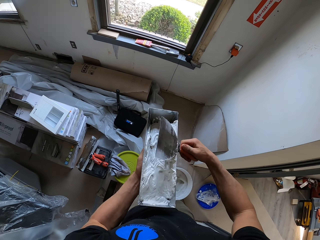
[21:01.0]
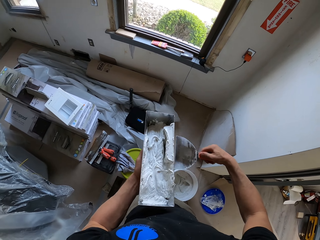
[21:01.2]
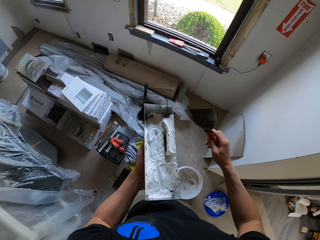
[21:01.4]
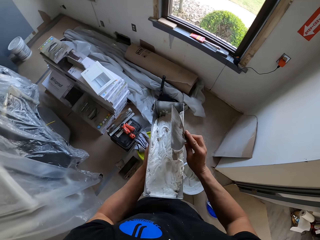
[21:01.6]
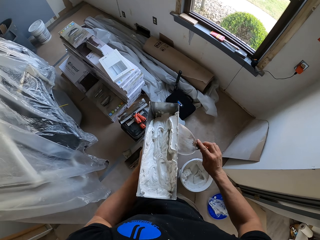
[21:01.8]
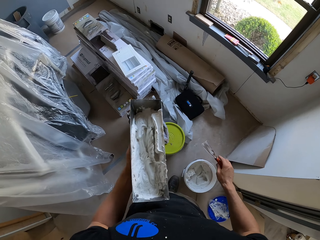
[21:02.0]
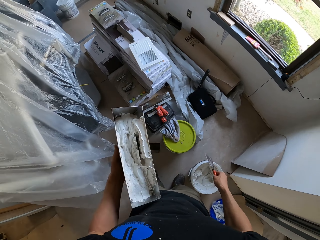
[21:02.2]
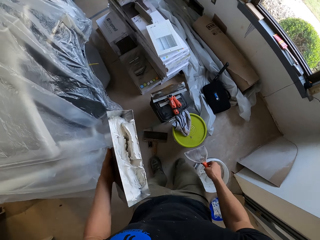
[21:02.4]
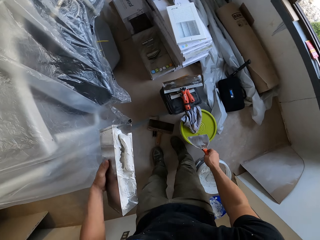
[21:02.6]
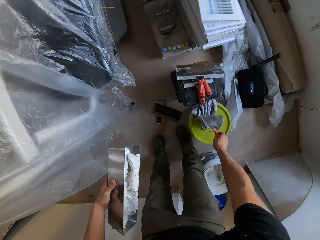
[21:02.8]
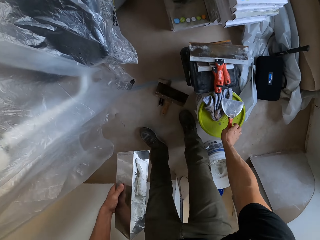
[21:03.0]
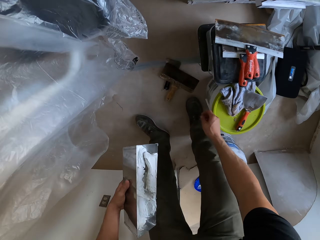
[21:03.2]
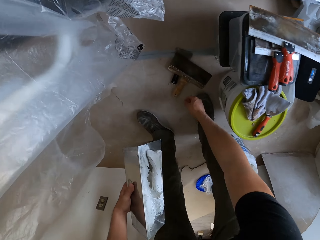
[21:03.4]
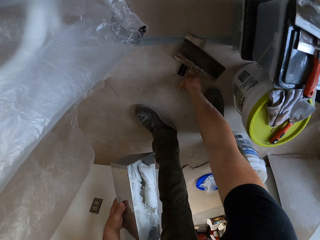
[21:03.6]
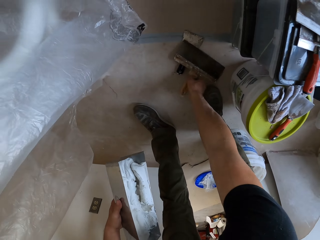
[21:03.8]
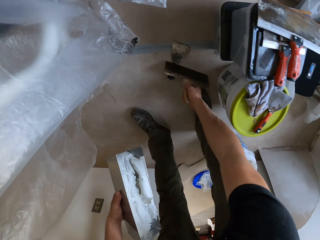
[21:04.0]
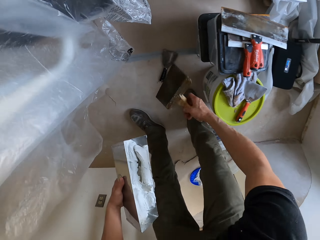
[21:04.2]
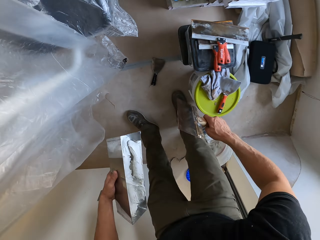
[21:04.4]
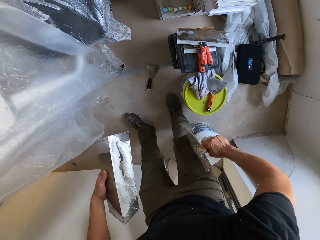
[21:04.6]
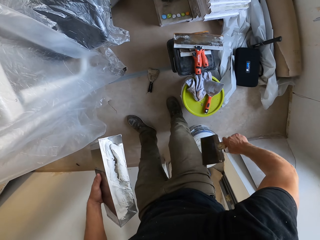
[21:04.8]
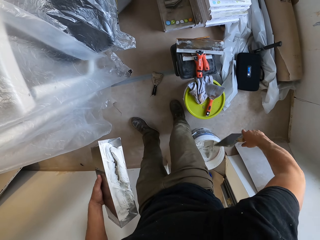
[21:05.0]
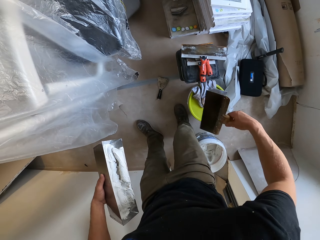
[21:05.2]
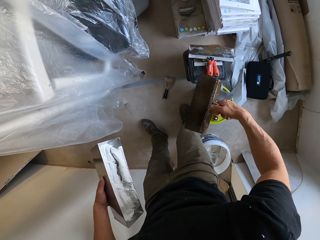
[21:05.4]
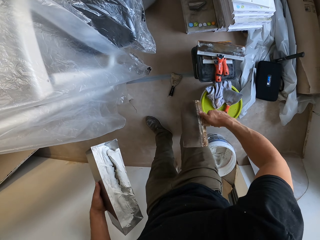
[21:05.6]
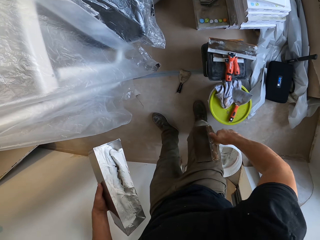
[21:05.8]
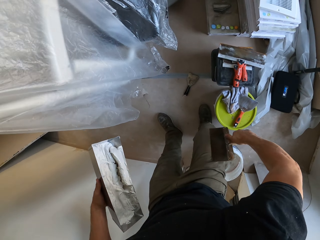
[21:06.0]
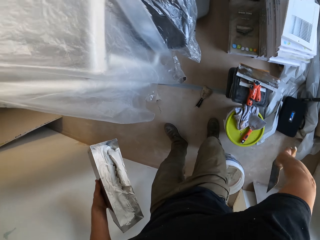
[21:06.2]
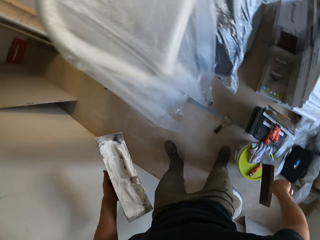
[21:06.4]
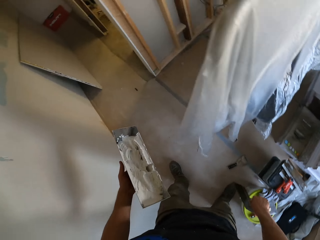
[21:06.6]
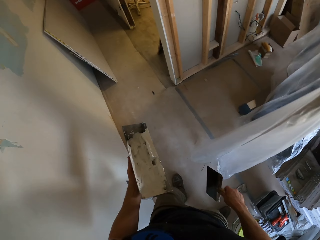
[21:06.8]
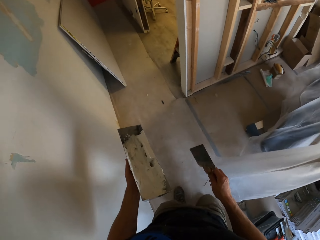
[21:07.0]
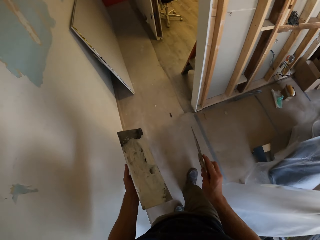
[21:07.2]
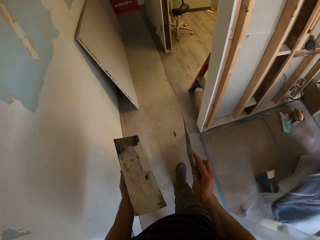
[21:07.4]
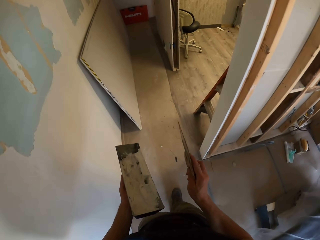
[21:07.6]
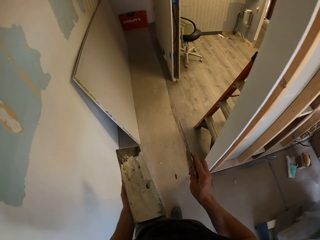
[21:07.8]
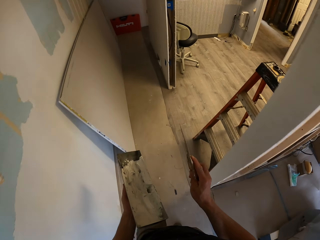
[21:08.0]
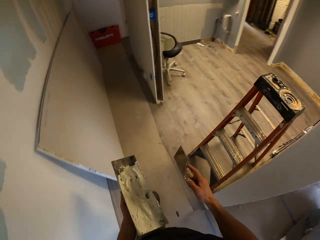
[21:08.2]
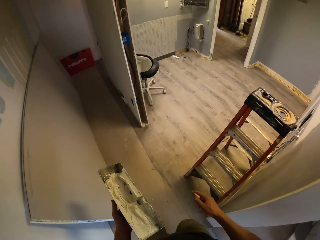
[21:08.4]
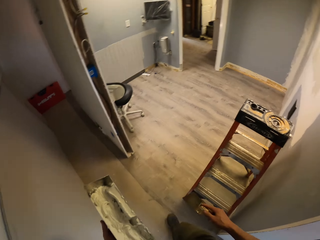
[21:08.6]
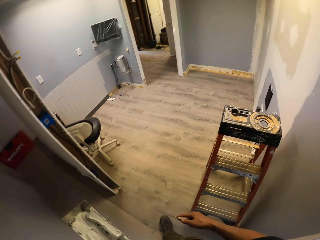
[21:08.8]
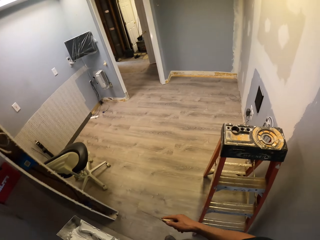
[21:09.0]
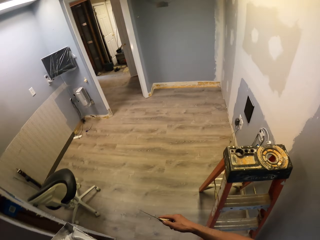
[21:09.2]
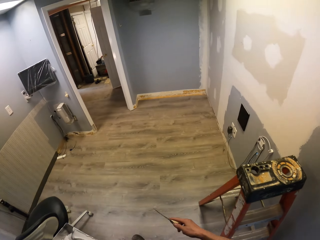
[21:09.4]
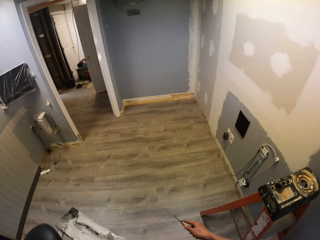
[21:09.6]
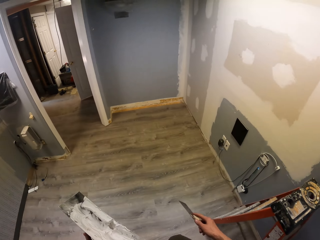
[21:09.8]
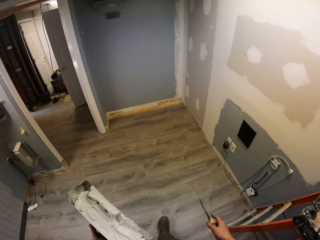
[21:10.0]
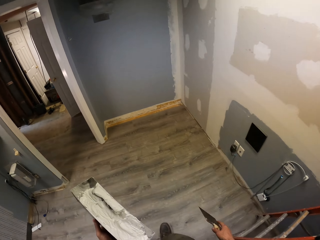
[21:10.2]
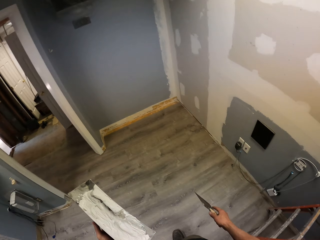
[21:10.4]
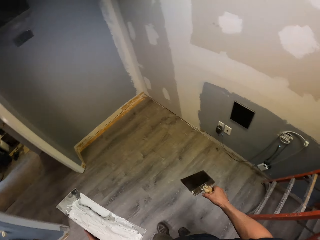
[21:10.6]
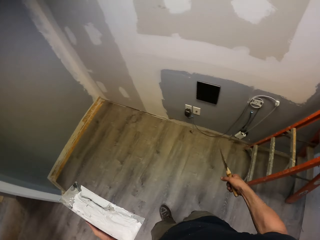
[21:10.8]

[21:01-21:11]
The camera wearer puts the scraper on top of the bucket. They pick the brush from the floor. They wipe the brush on the trouser. They walk in the house.

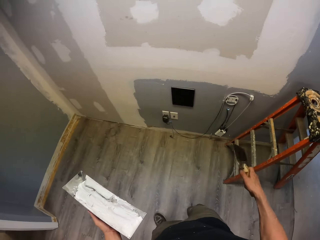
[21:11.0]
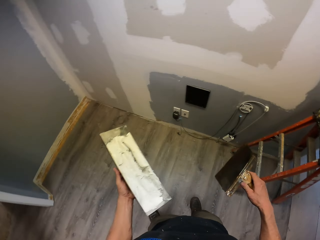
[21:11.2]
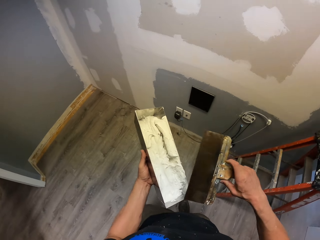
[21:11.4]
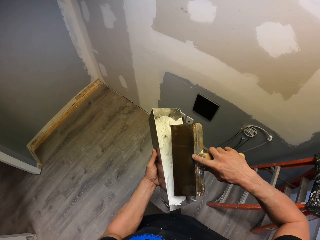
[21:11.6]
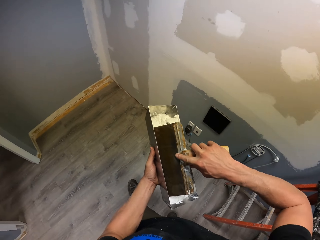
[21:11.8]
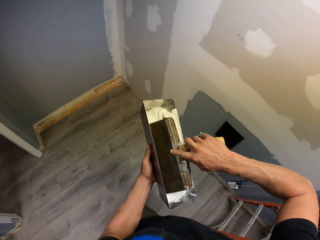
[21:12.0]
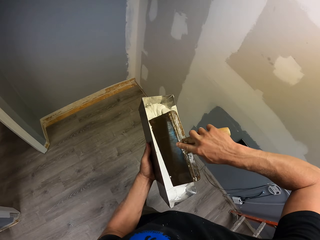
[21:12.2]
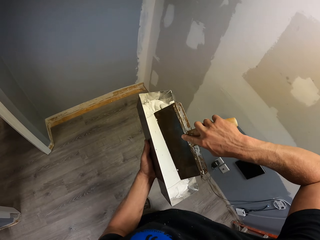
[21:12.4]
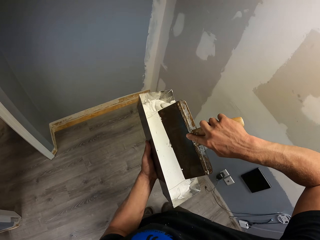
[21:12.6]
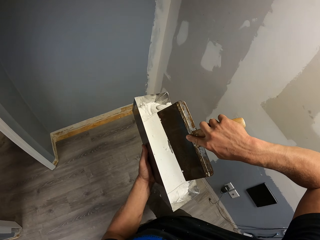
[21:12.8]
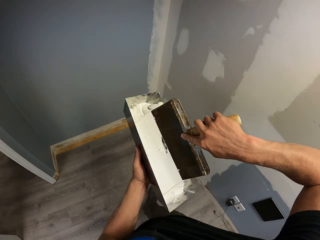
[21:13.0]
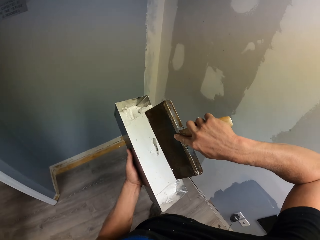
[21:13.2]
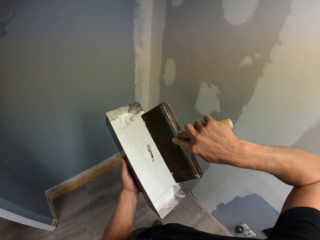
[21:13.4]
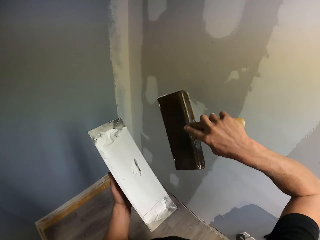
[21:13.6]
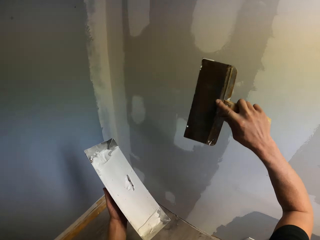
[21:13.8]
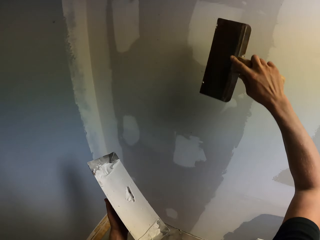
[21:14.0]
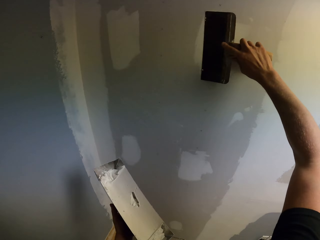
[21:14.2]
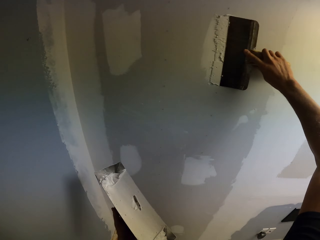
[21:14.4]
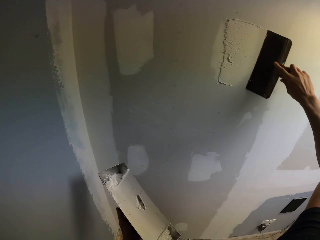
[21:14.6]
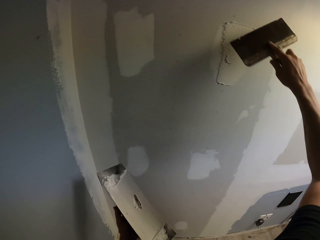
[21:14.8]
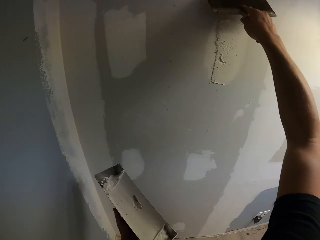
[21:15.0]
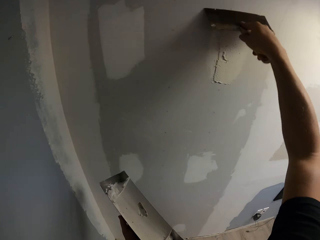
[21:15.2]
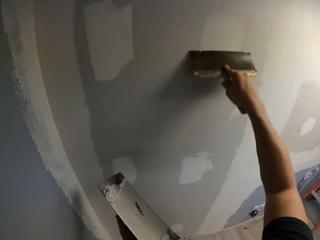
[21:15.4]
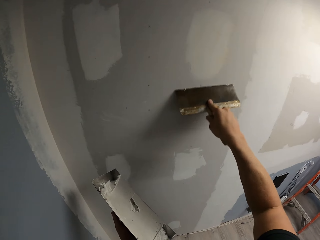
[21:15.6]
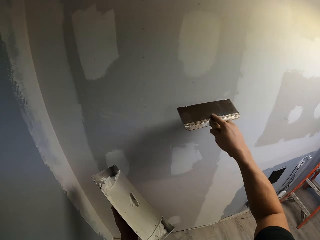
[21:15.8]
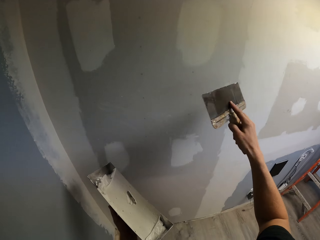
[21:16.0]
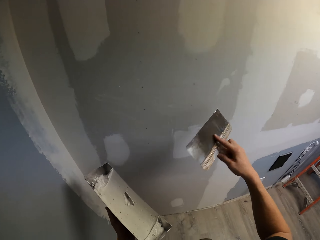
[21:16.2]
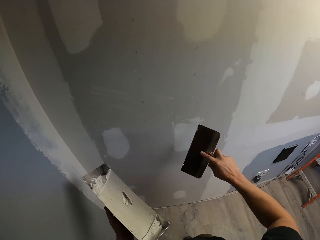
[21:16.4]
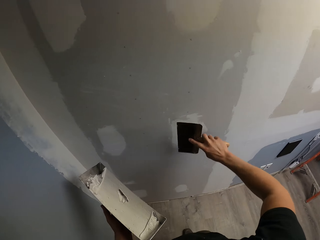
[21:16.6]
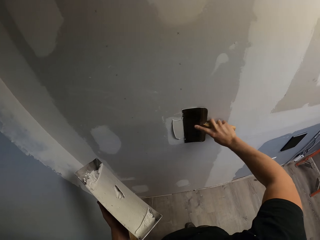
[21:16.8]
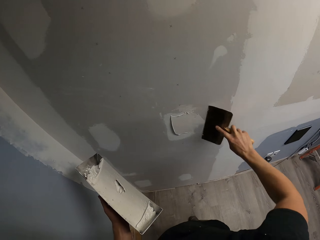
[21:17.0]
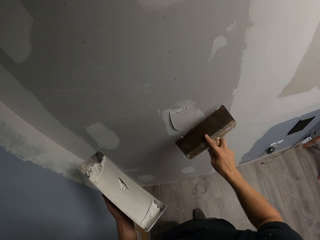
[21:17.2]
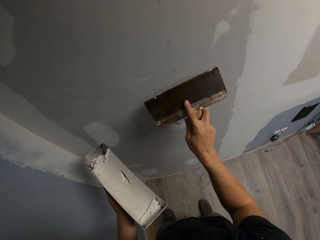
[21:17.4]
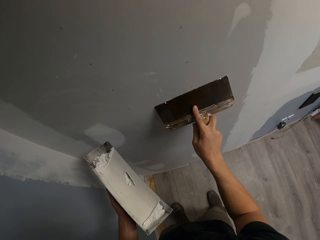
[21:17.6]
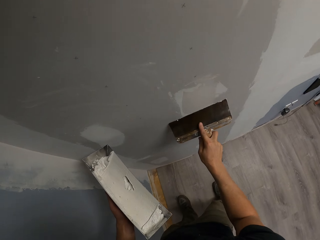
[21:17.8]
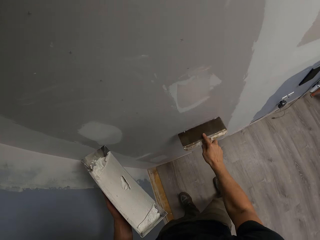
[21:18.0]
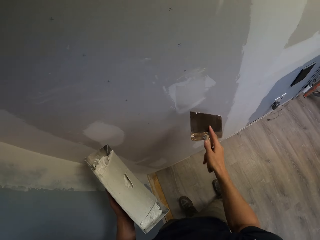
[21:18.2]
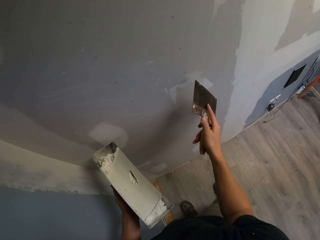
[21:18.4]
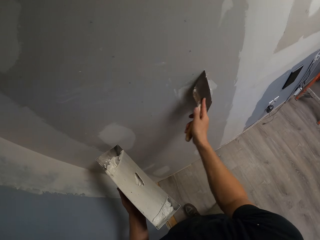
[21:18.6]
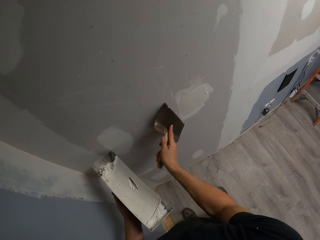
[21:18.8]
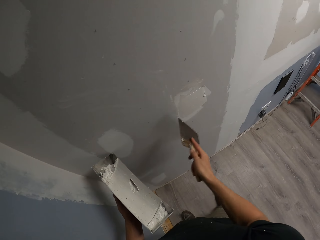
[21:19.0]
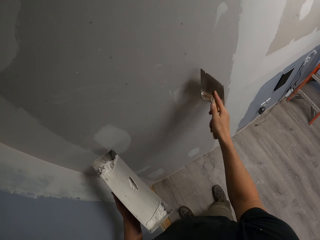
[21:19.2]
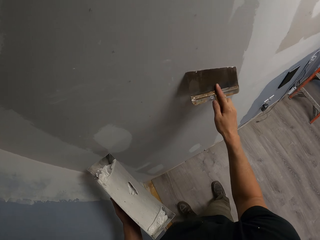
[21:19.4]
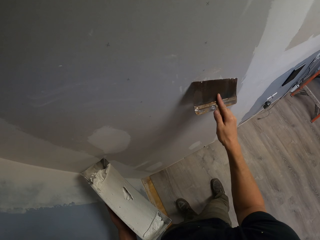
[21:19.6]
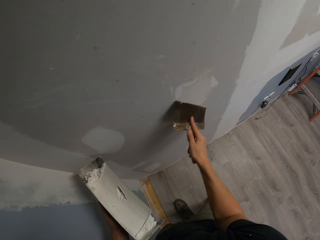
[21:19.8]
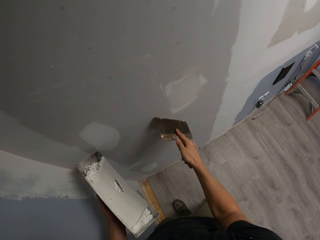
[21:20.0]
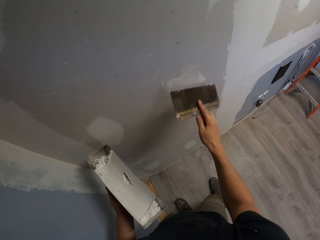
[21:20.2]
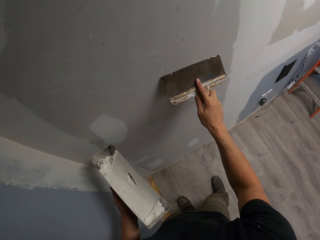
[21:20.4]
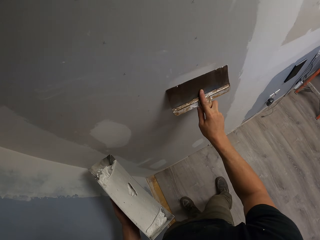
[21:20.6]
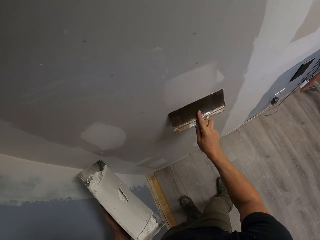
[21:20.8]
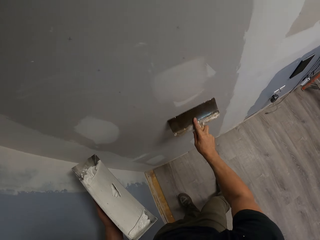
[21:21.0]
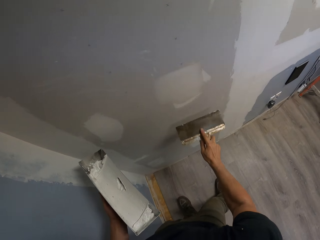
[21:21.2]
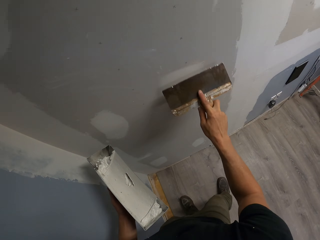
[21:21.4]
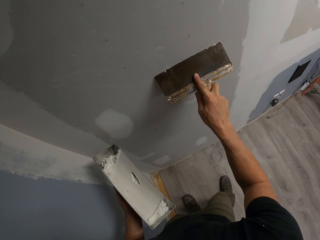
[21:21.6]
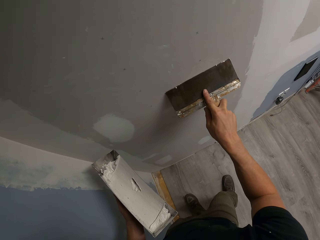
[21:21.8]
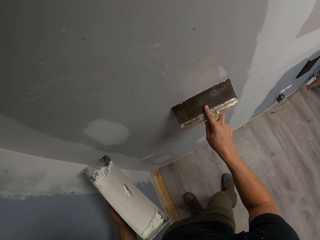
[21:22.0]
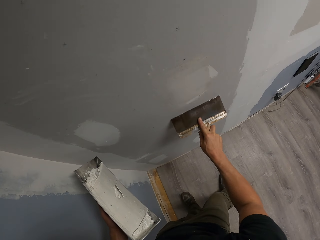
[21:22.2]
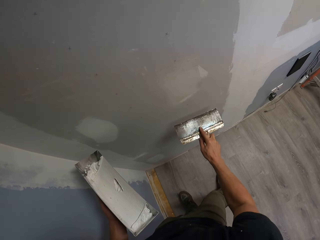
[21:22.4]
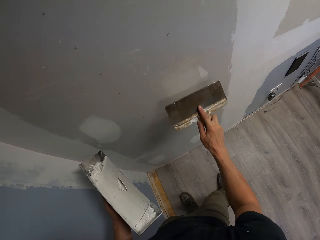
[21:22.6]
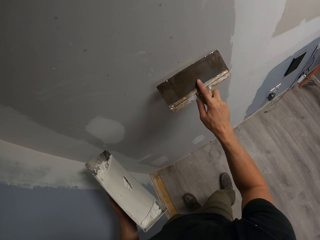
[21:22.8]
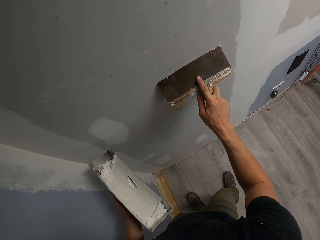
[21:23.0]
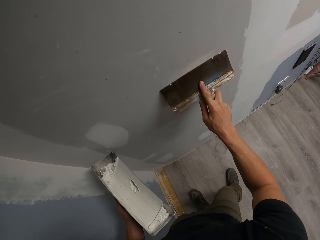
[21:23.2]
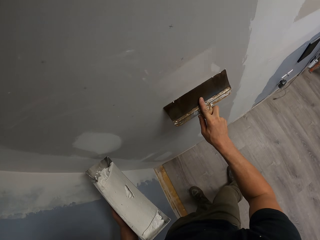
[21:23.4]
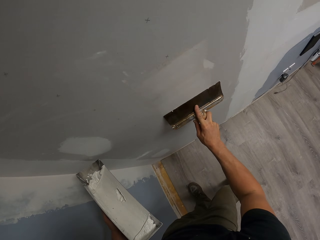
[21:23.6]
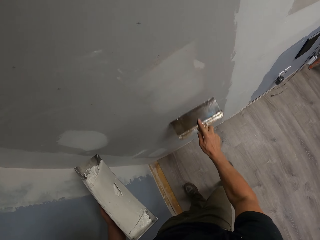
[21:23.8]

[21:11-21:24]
The camera wearer collects the paint from the trough. They paint the wall.
